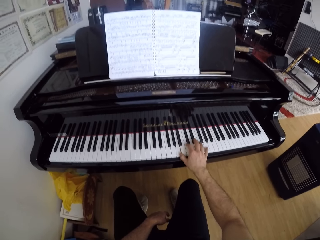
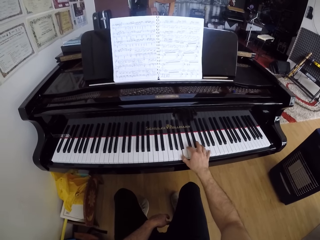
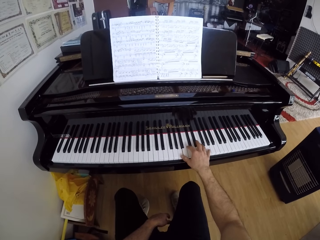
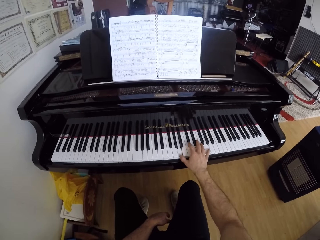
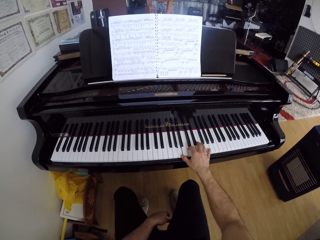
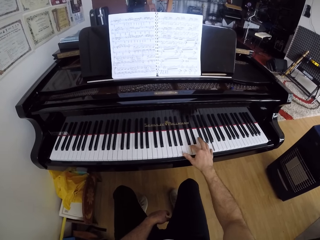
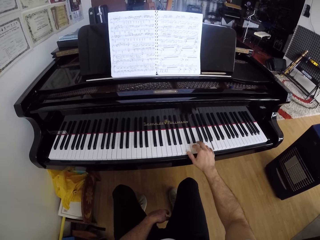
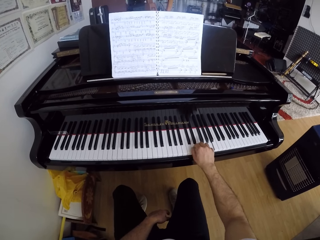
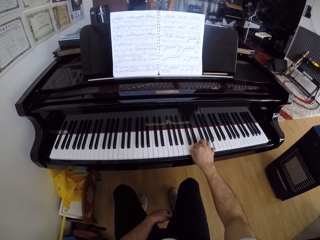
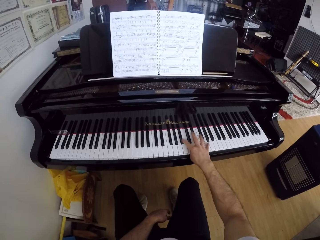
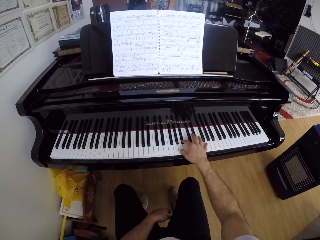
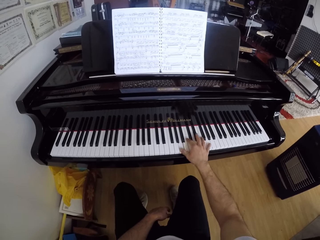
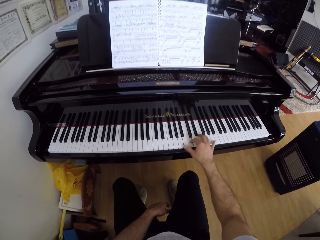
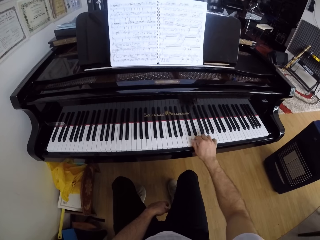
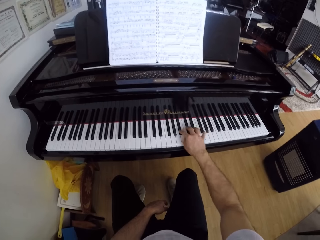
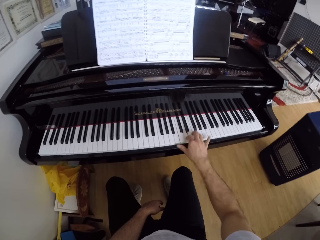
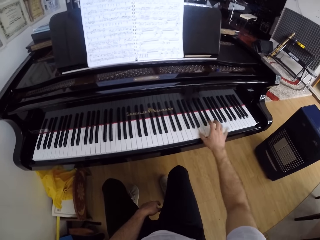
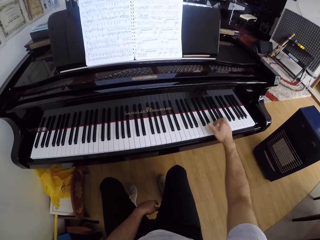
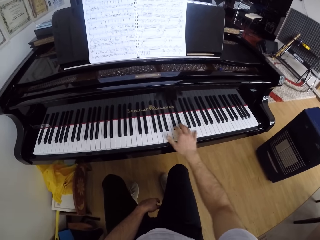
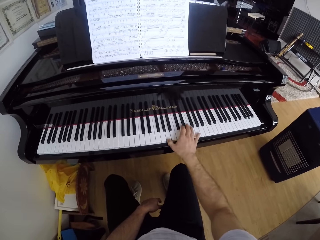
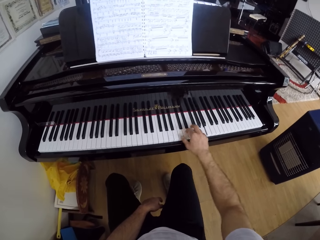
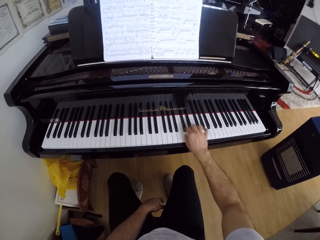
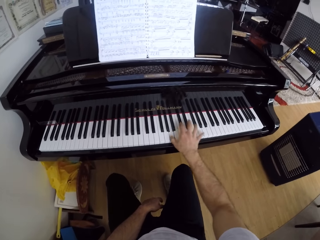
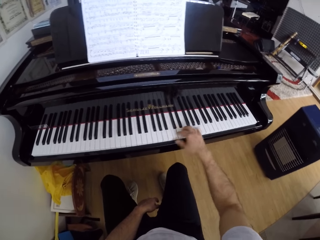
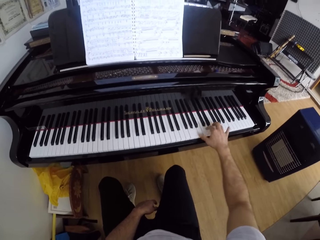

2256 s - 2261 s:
The camera wearer plays the piano.
